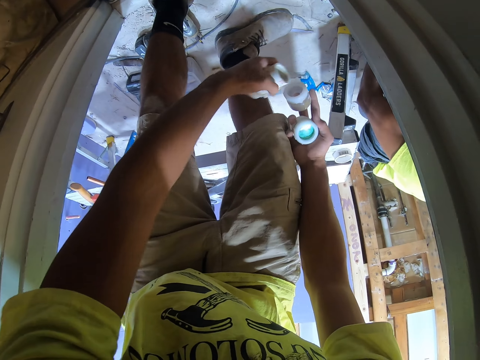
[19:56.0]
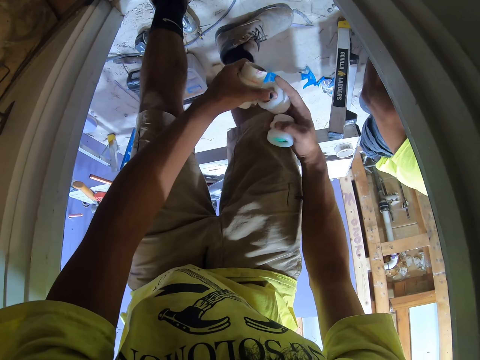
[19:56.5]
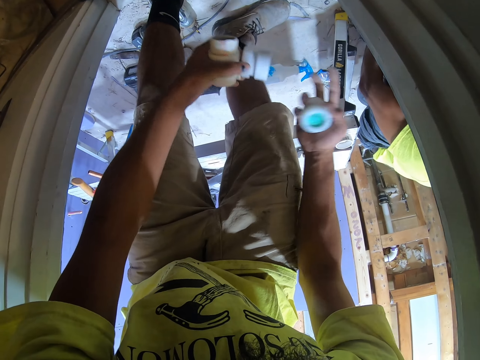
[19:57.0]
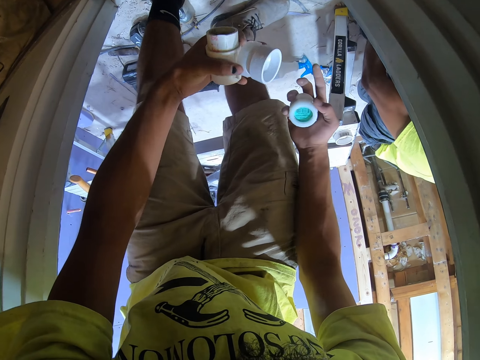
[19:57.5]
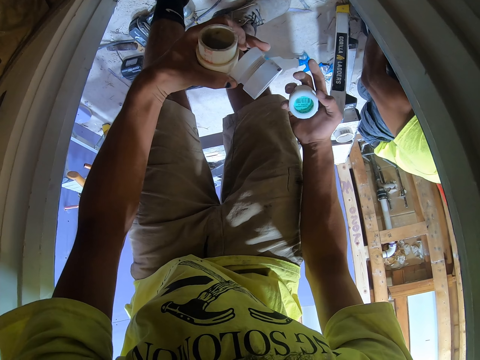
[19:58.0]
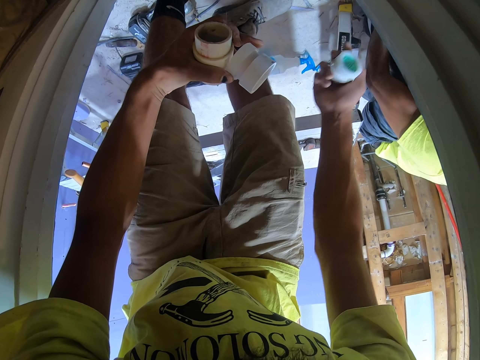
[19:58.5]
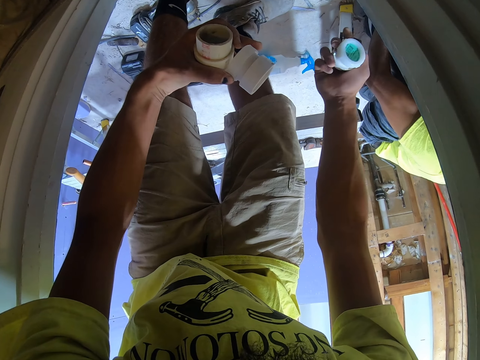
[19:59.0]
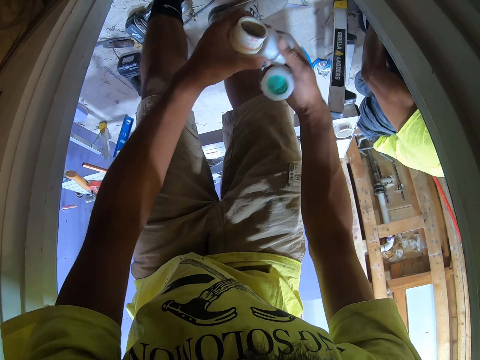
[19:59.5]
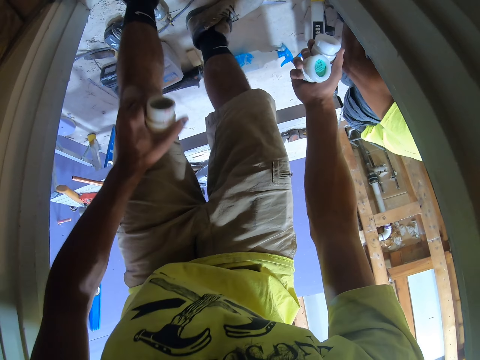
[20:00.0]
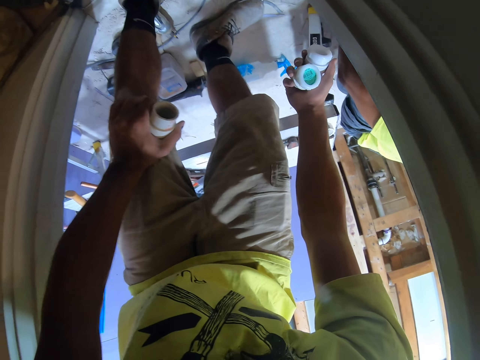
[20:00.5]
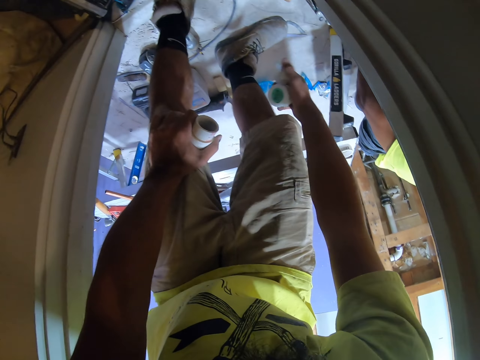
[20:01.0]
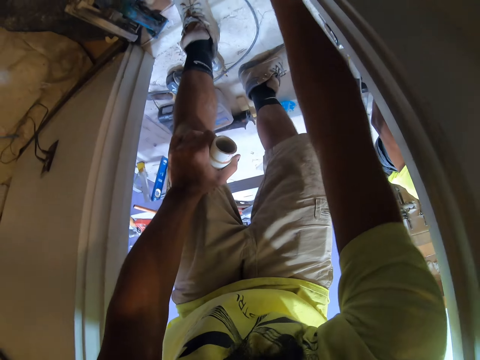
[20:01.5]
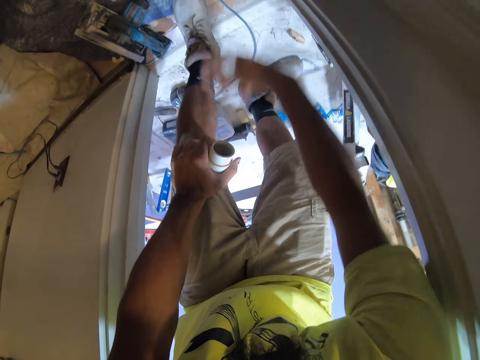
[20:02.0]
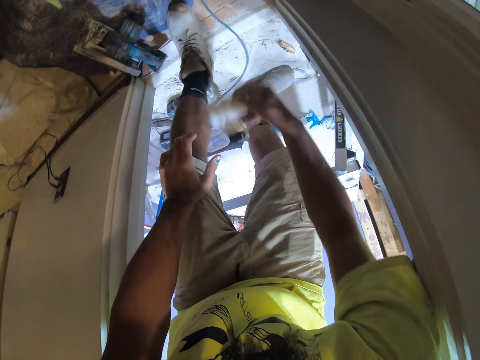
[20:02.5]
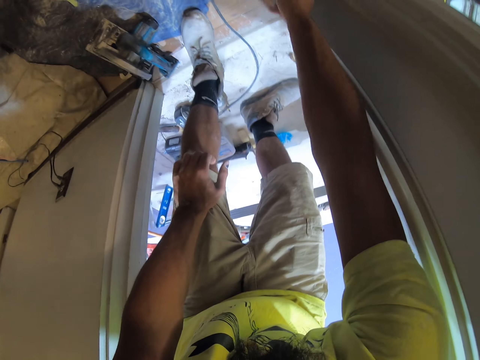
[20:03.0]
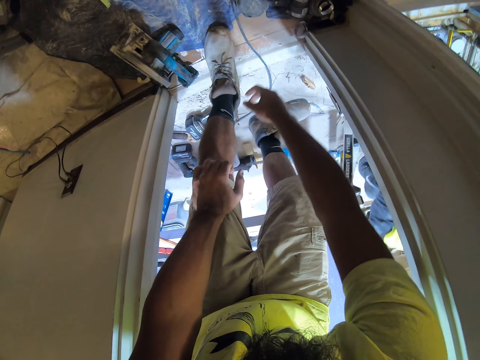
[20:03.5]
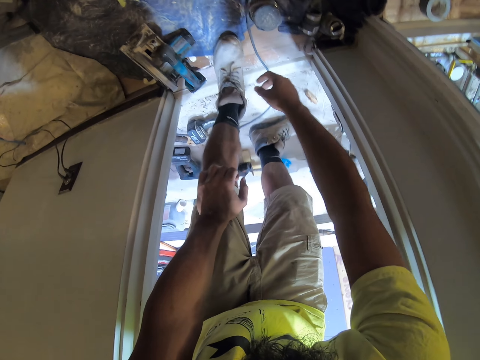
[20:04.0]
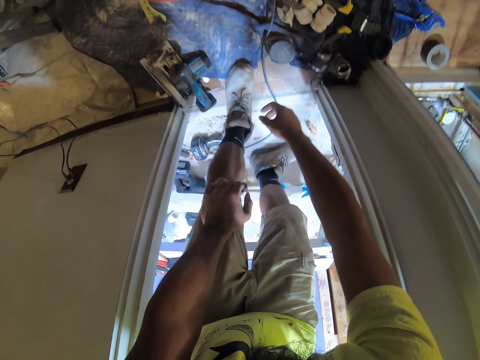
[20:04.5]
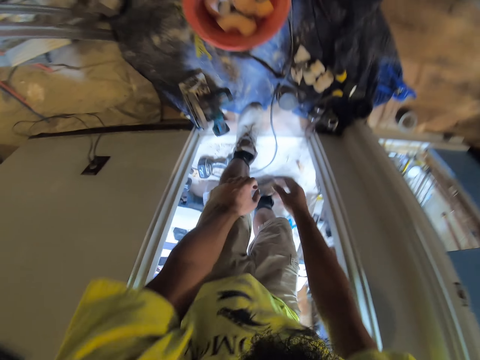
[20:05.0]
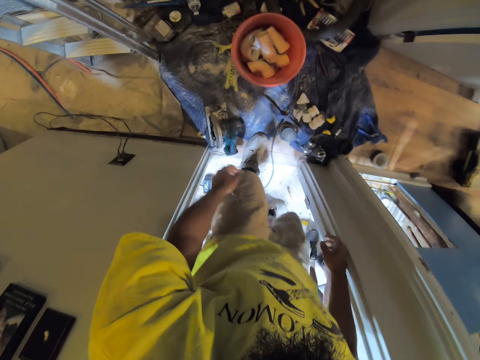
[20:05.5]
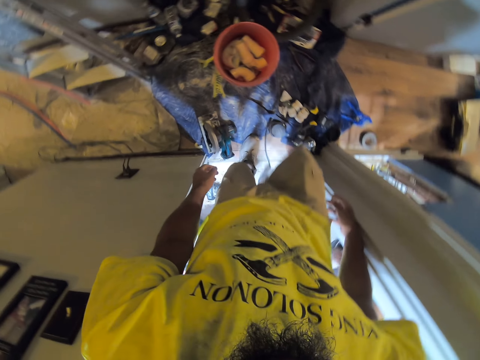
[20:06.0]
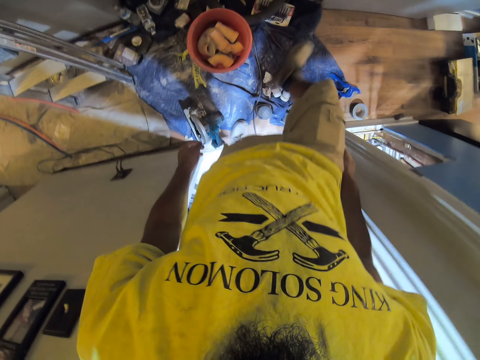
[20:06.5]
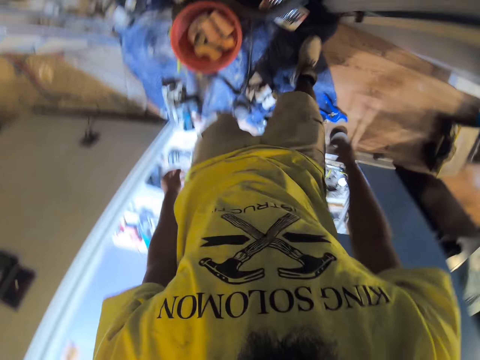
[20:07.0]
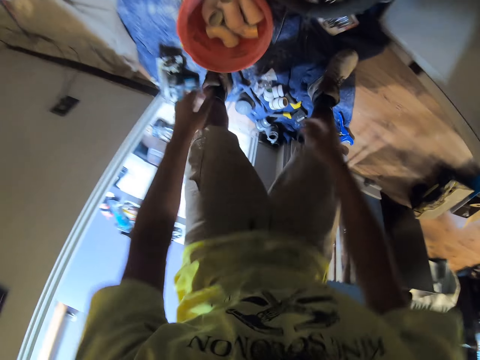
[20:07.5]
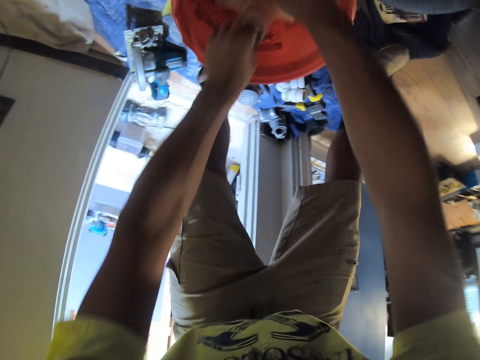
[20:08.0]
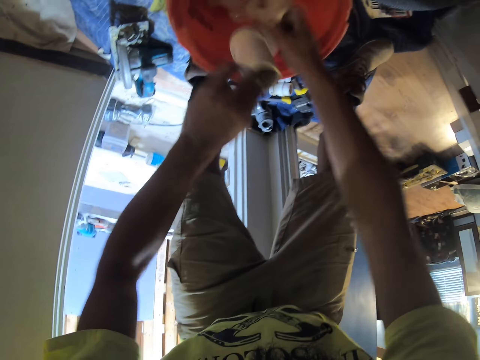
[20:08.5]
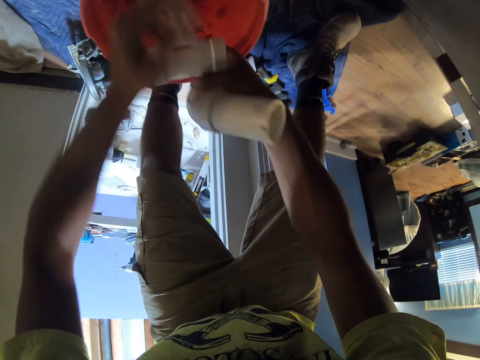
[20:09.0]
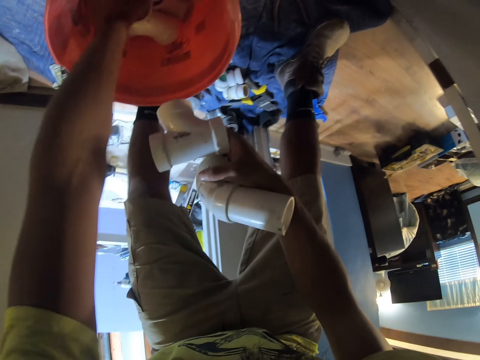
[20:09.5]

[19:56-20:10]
The camera wearer holds the plastic container. They throw the adaptors on the floor. They swing the right hand. They move the plastic container to the right hand. They swing the right hand. They throw the PVC union on the floor. They drop the plastic container. They swing the right hand. They look around. They stand upright. They walk in the room. They step on the floor. They pick up the degree elbows or plastic container from the bucket with the left hand.

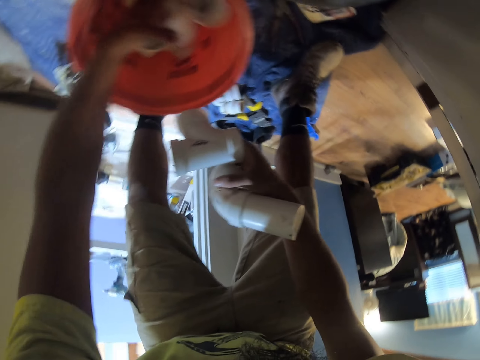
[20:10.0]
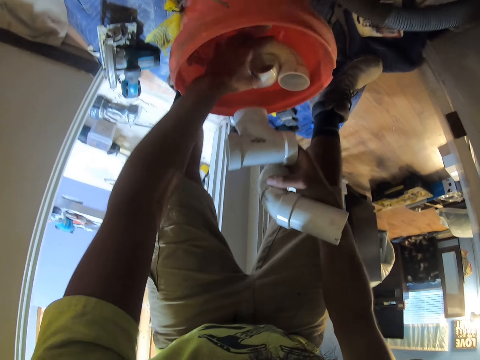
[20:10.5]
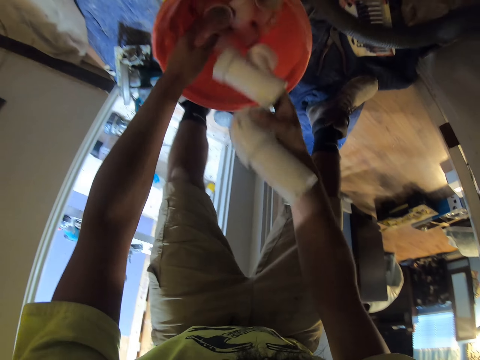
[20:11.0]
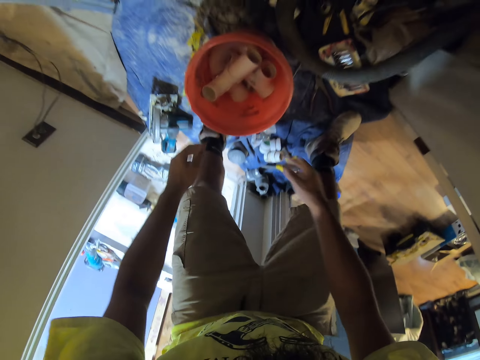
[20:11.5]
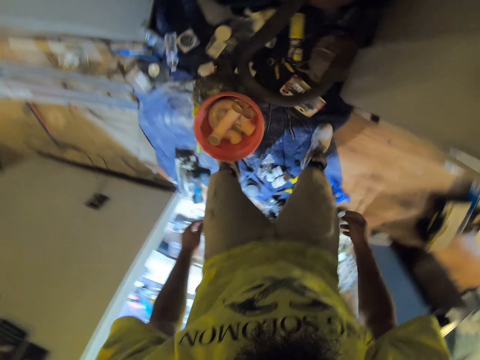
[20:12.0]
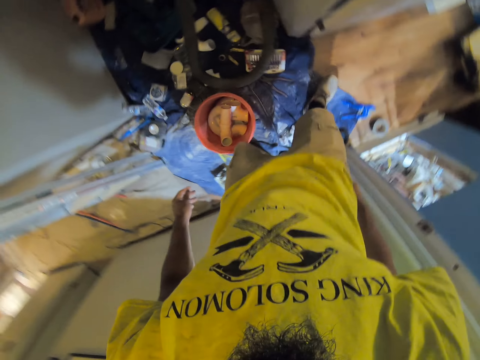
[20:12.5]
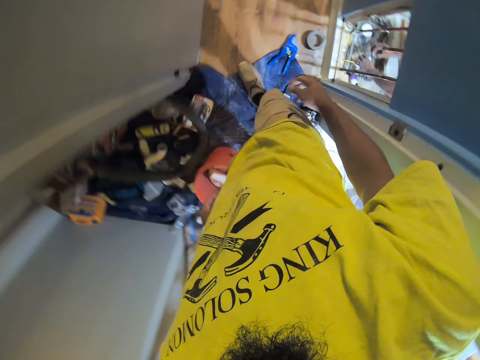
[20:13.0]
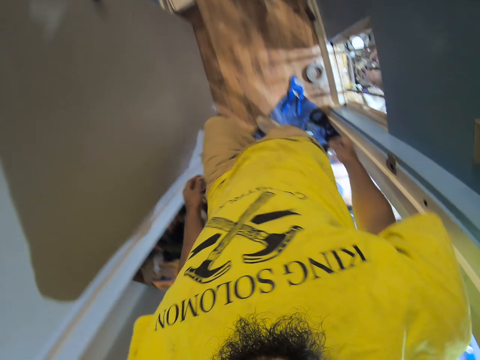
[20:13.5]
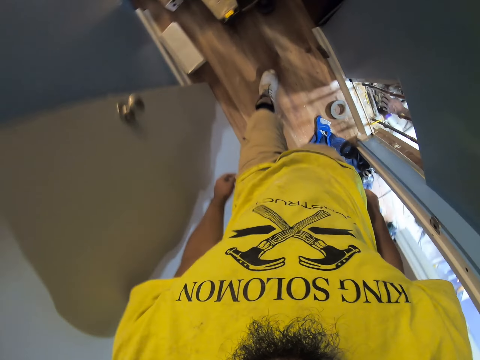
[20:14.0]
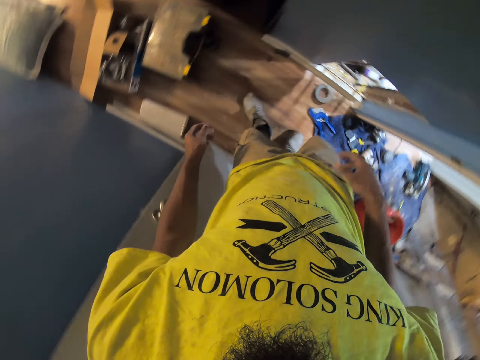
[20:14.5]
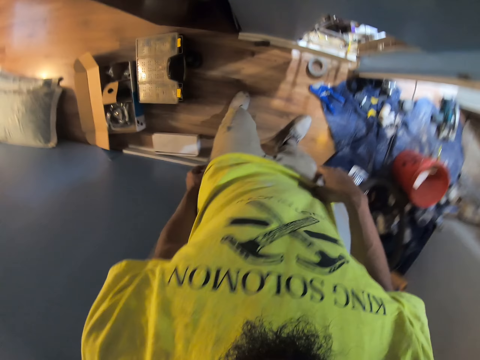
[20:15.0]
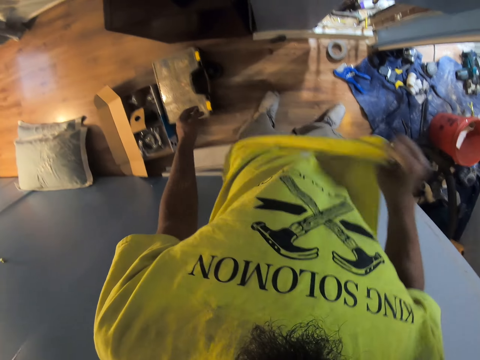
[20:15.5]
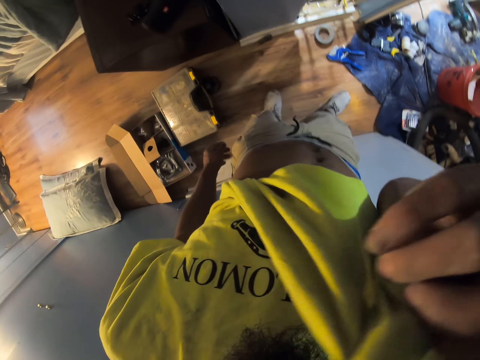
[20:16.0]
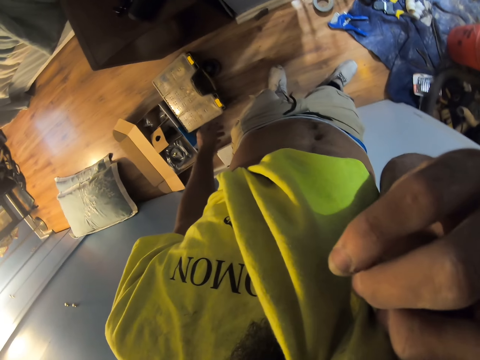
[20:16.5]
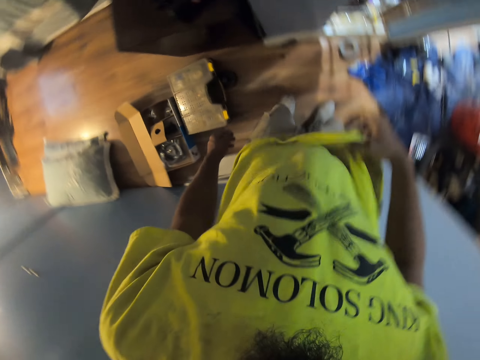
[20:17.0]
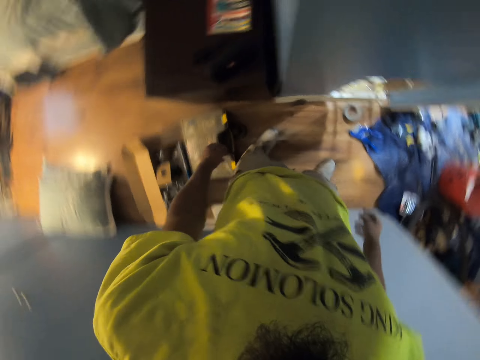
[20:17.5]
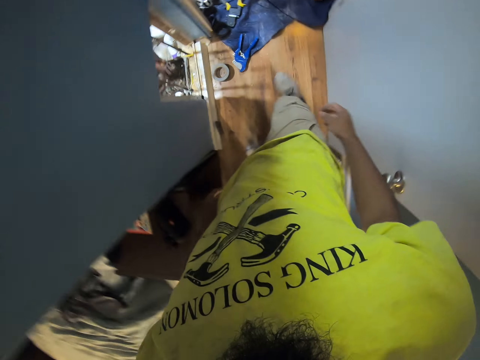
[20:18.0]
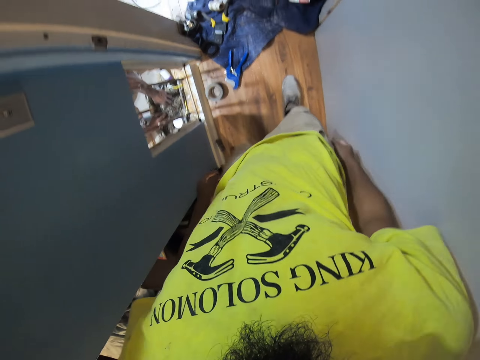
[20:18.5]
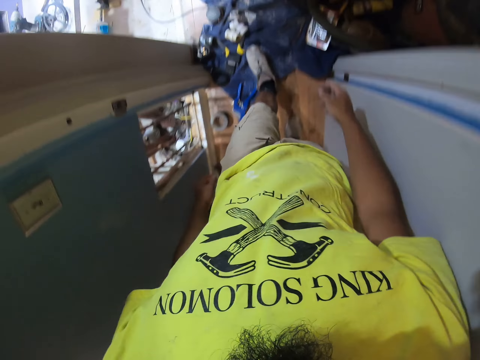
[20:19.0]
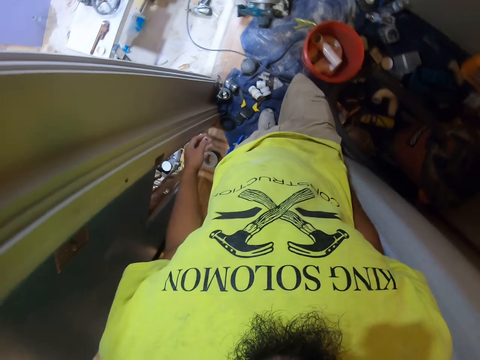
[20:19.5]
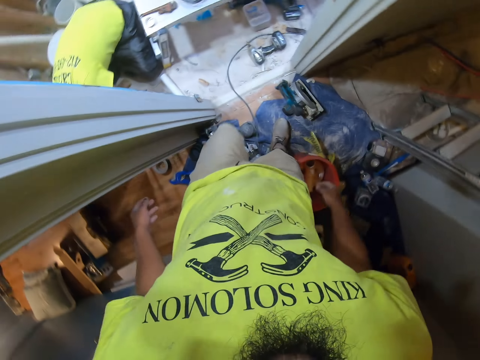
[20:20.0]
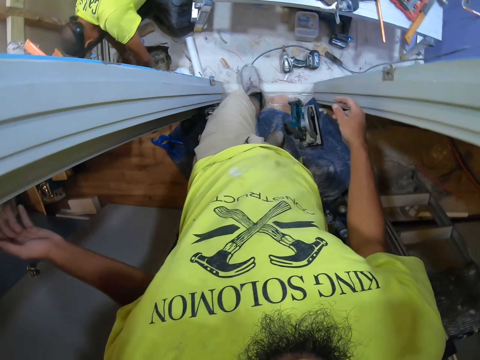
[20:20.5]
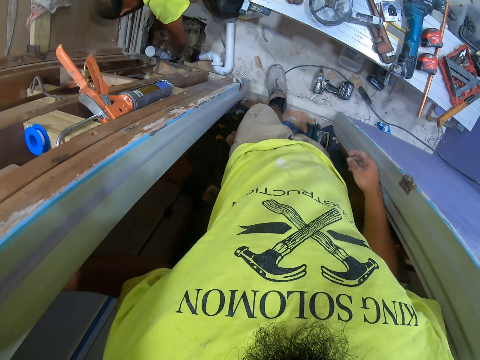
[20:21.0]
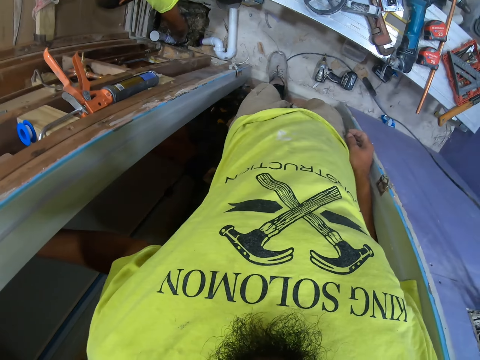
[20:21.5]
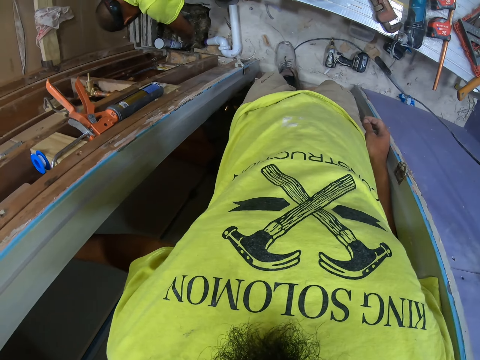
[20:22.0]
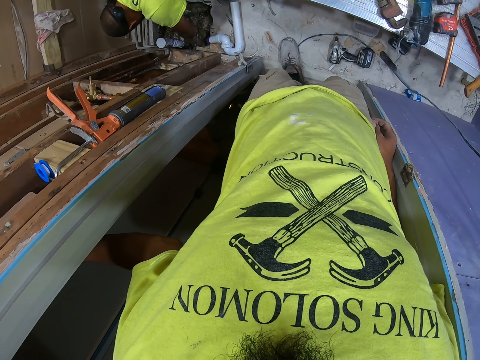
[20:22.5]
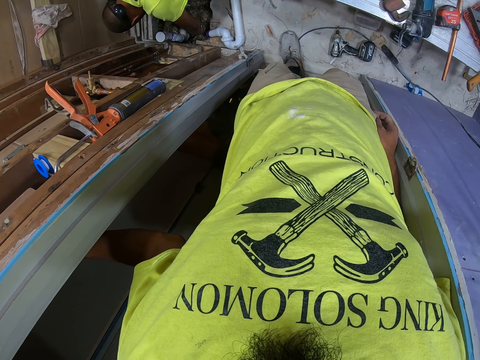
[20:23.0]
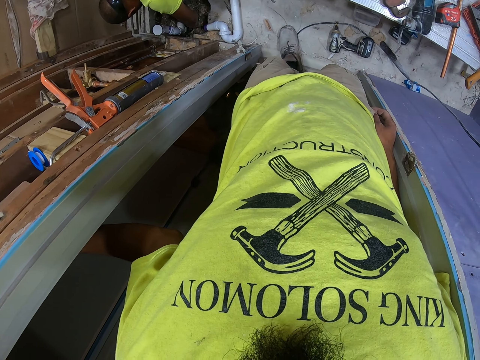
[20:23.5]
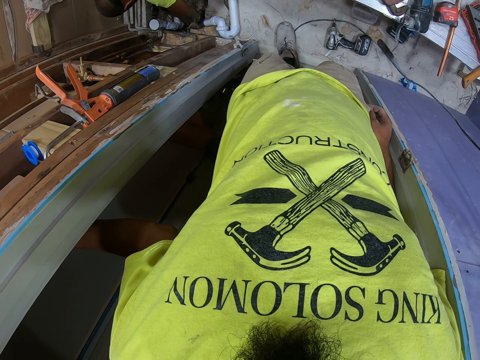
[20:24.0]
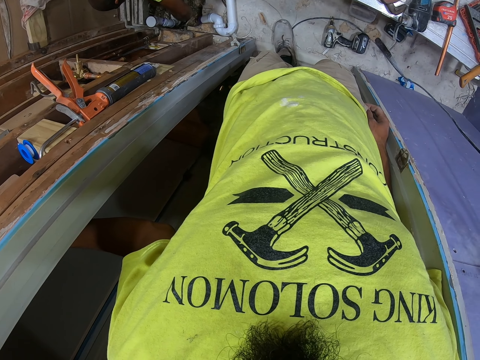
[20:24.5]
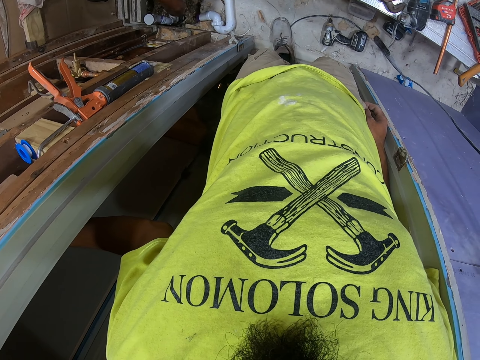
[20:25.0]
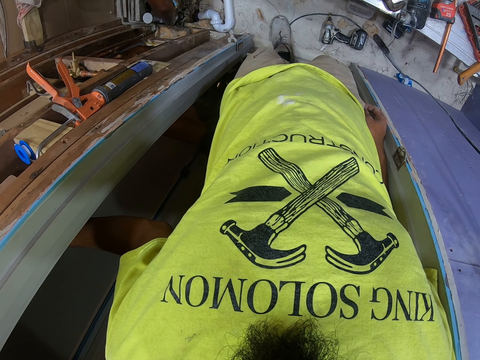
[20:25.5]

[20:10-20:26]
The camera wearer drops the degree elbows or plastic container in the bucket. He swings both hands. He walks in the house. He holds the shirt with the right hand. He touches something. He wipes his face with the cloth. He swings the right hand. He walks in the house. He holds the door frame. He leans the left hand on the wall. A man fixes the pipe on the floor. The camera wearer stares at the man.
